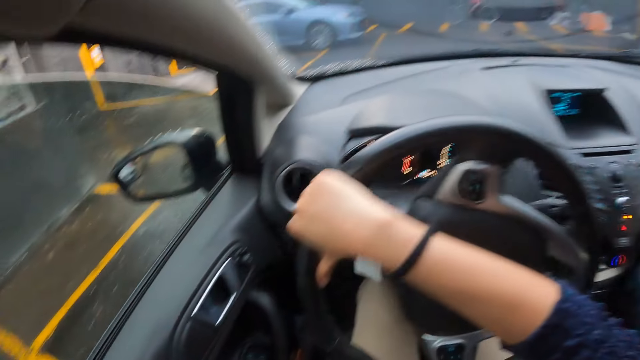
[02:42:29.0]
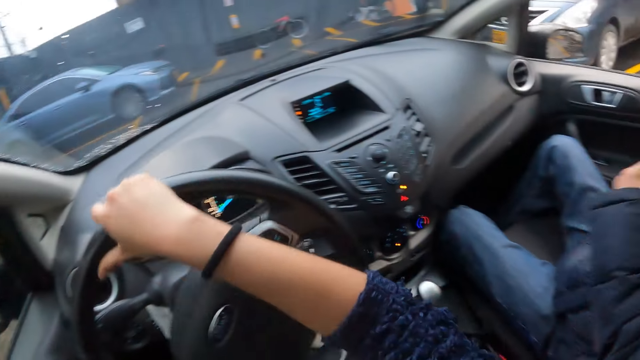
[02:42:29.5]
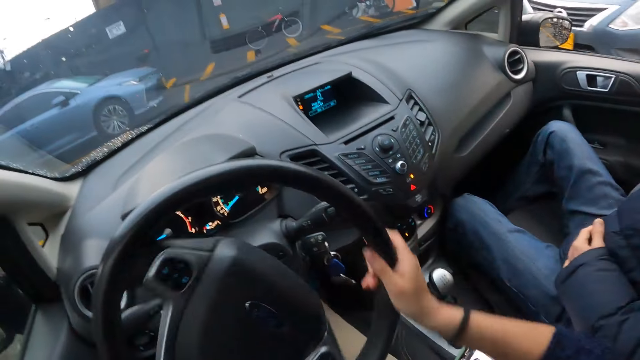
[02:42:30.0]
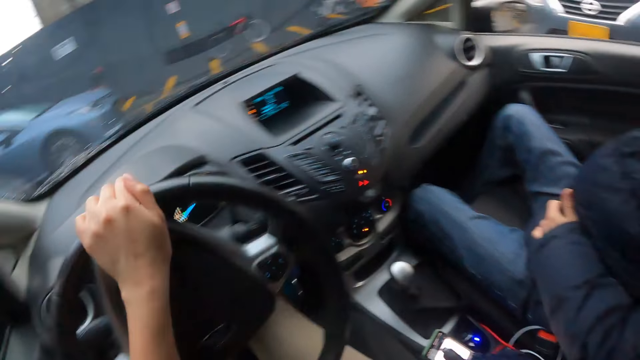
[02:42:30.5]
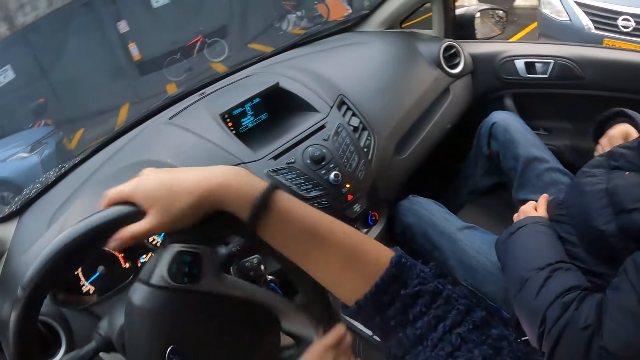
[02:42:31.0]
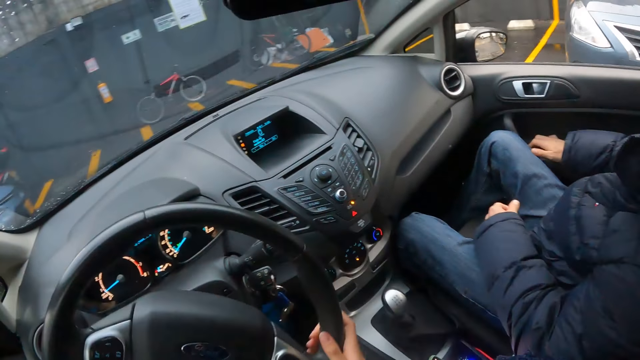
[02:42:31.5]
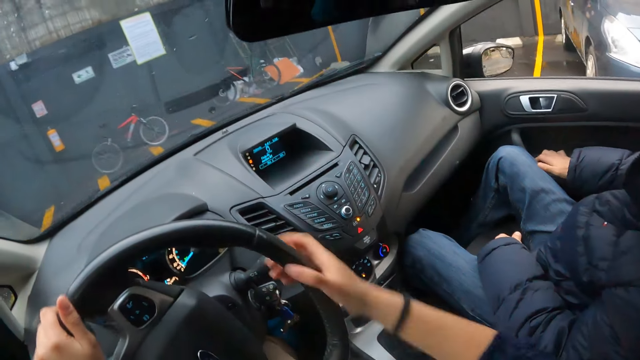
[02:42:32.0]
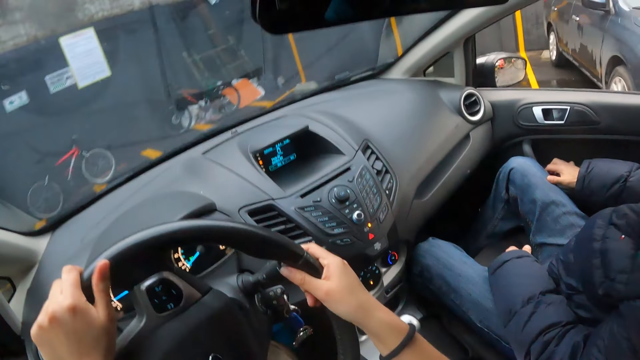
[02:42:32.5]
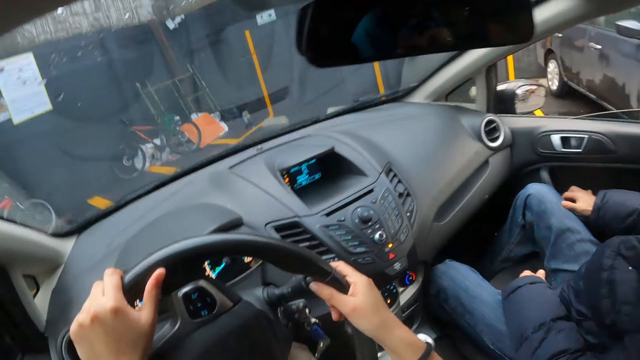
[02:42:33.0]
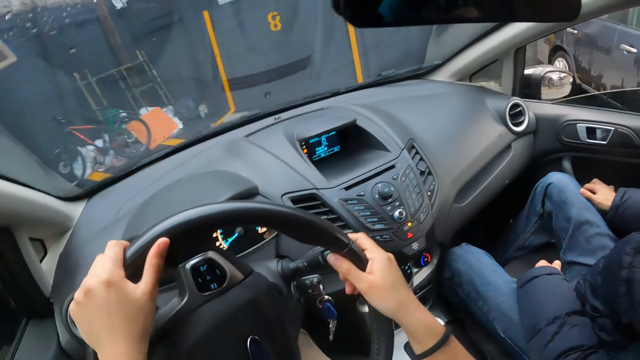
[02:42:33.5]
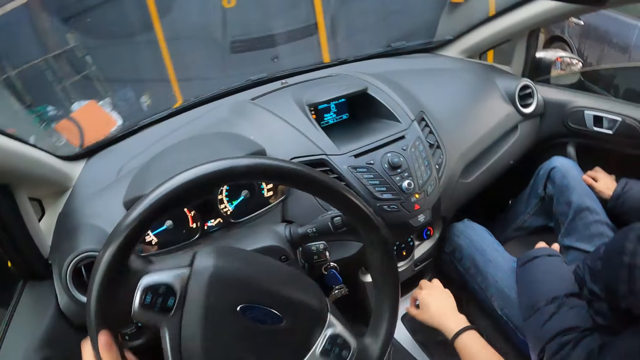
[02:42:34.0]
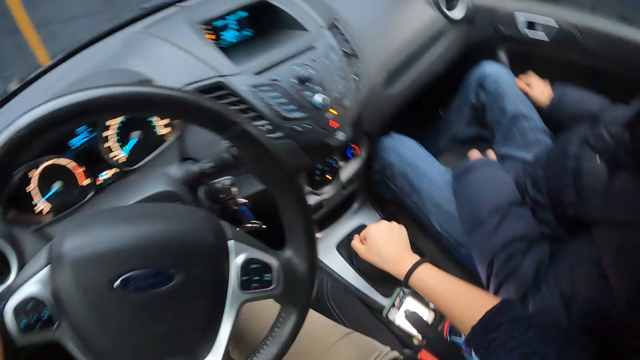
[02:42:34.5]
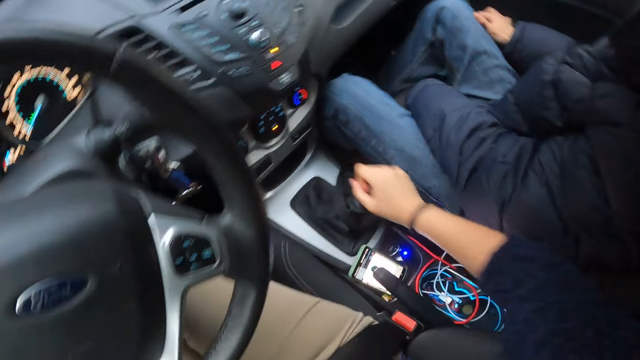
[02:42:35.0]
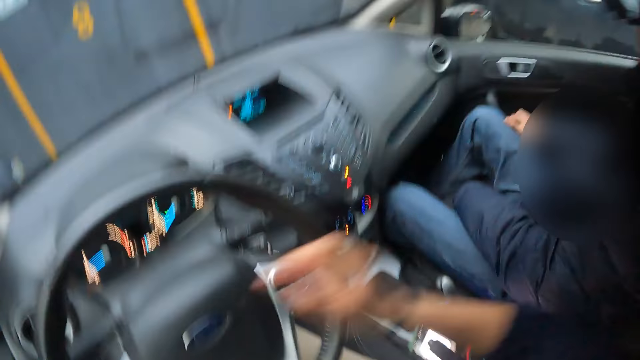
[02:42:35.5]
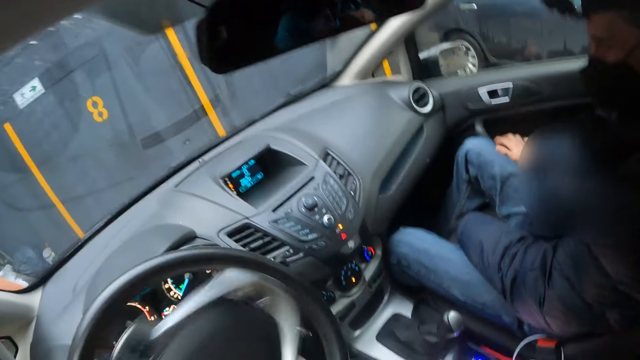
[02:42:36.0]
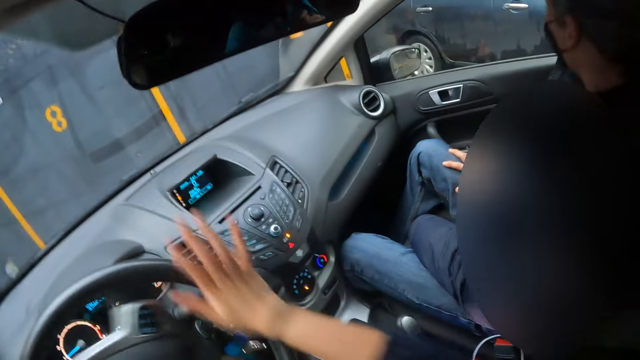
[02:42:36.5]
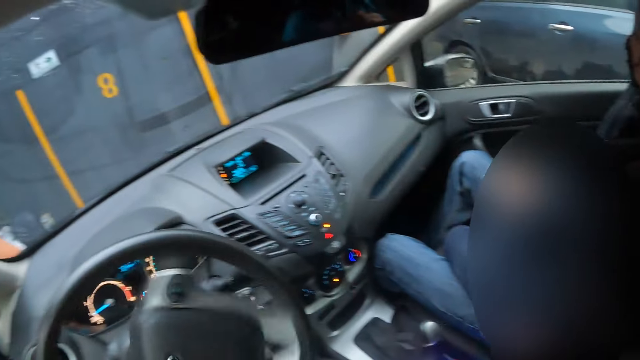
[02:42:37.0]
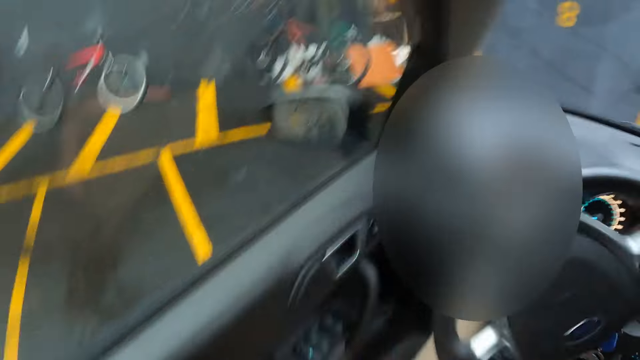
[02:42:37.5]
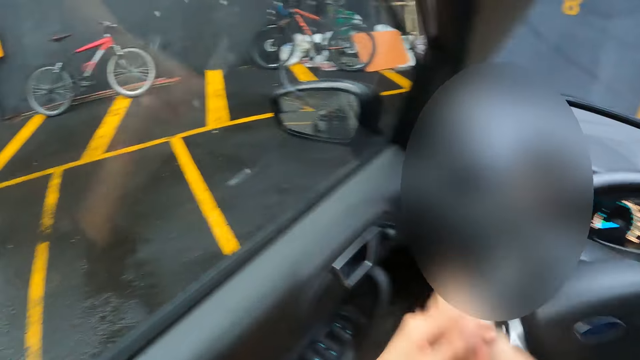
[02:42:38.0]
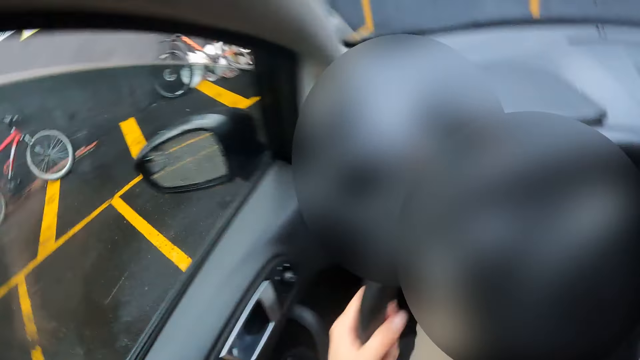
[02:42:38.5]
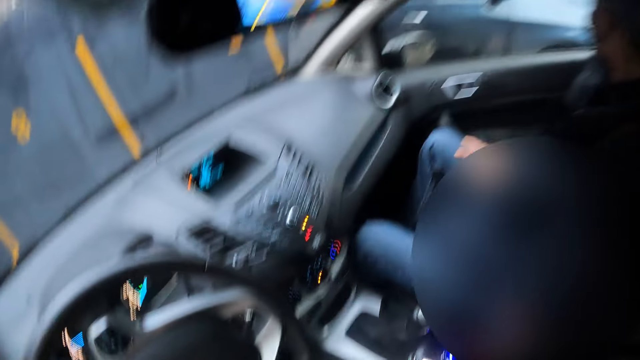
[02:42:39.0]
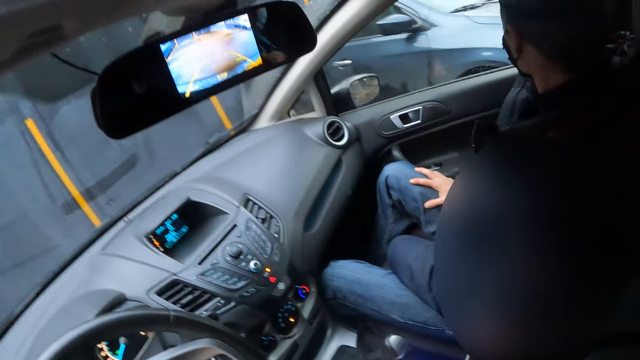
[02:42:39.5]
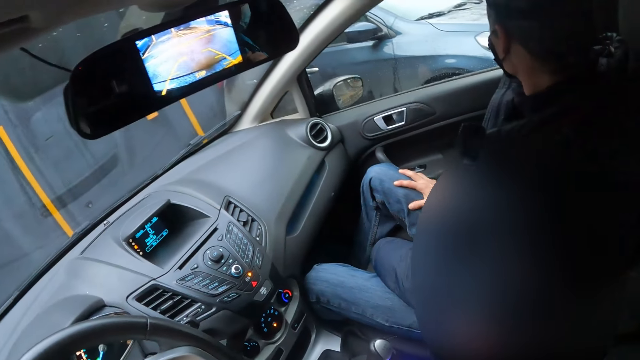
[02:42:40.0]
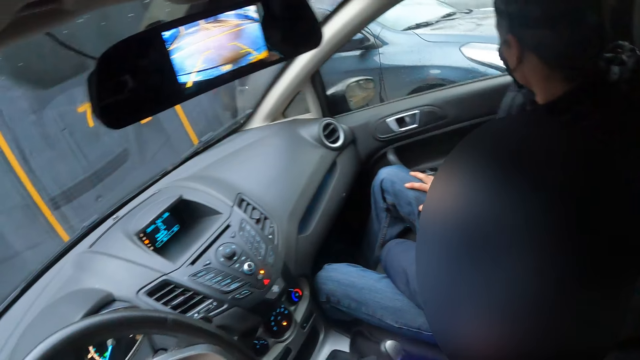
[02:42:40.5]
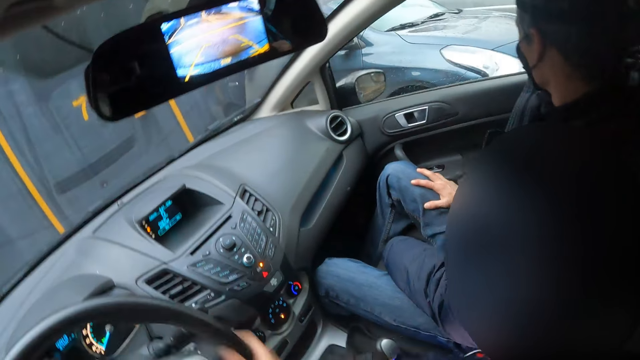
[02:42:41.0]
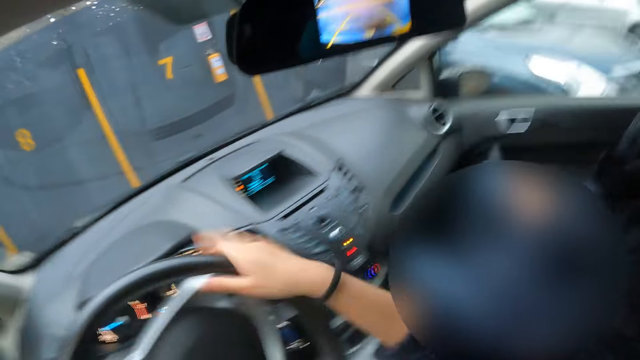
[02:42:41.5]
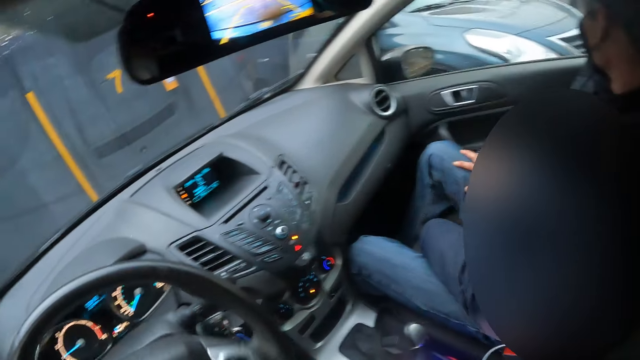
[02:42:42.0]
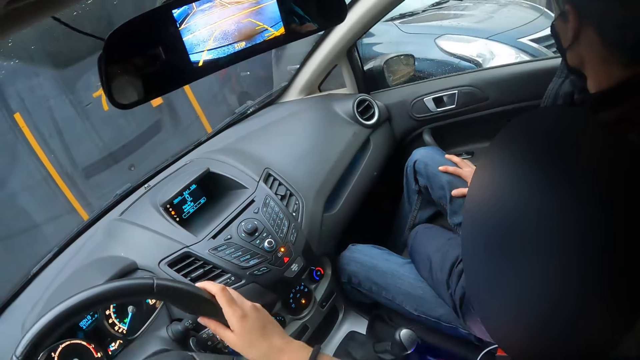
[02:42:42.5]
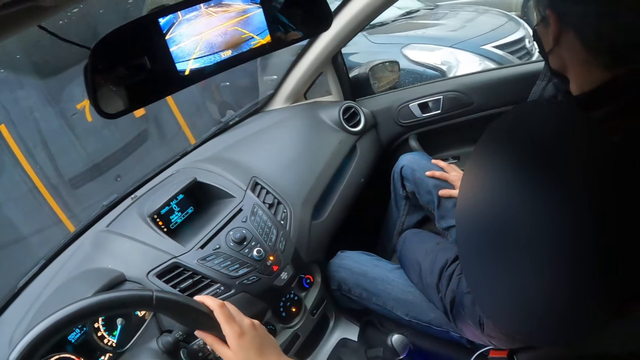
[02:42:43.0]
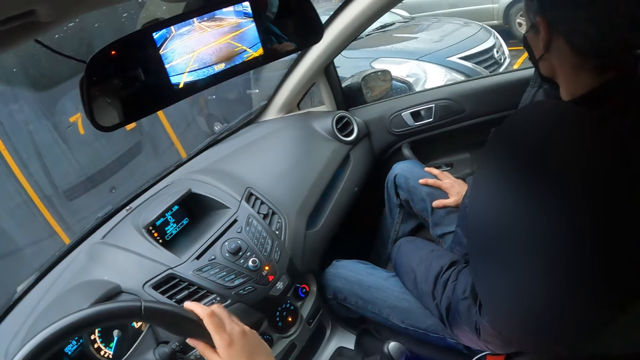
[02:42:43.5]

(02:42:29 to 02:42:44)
The camera wearer turns right. She operates the car gear with her right hand. She drives the car with both hands. She looks around. She reverses the car.

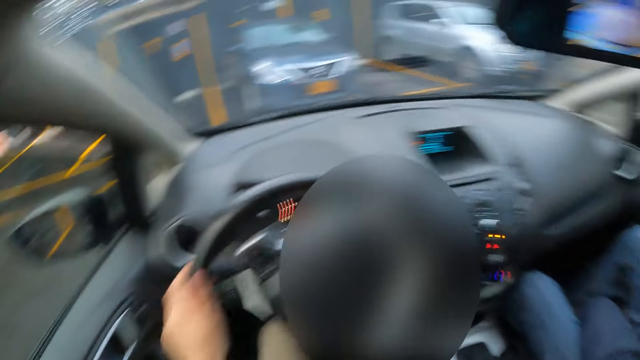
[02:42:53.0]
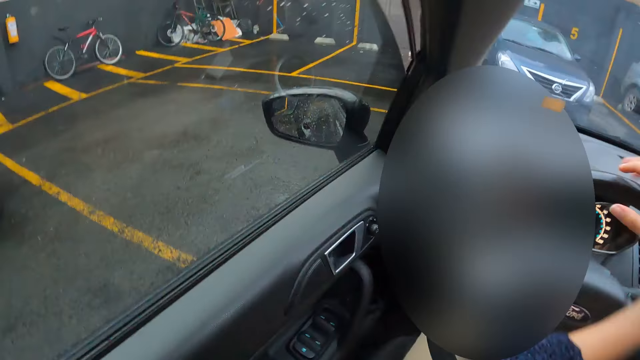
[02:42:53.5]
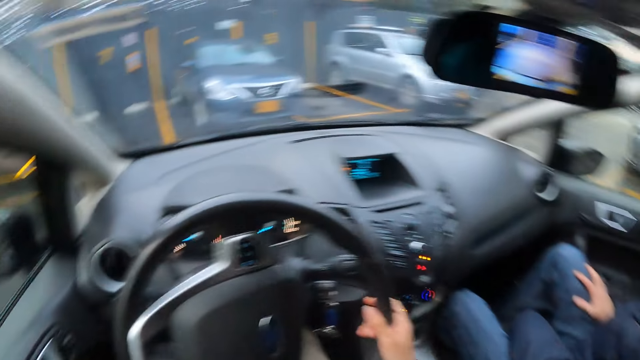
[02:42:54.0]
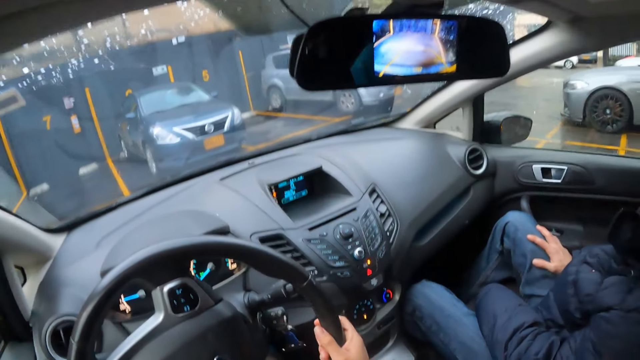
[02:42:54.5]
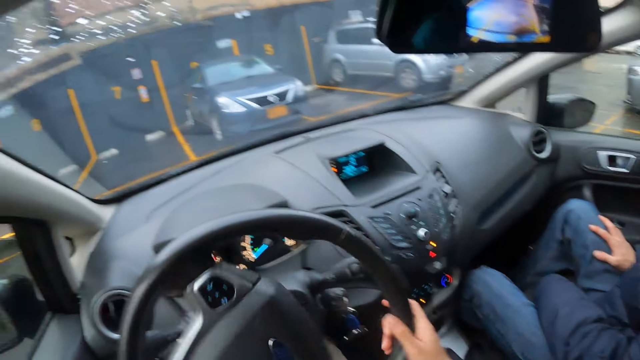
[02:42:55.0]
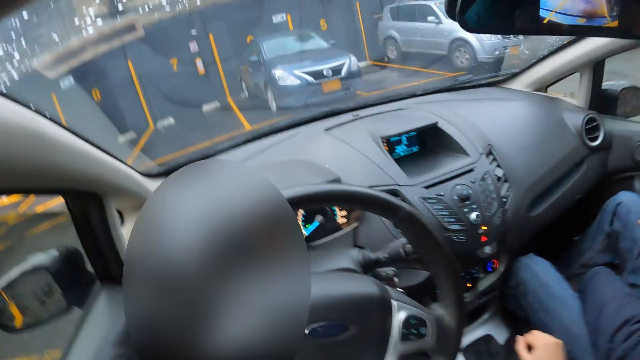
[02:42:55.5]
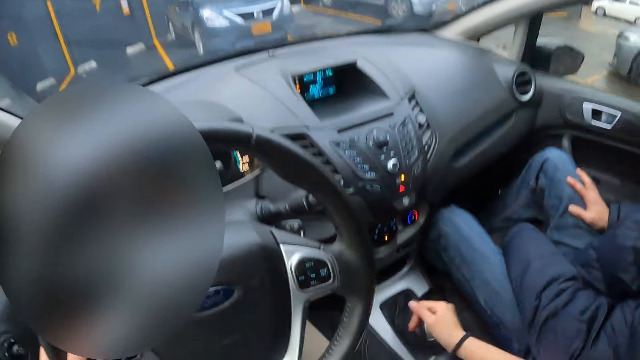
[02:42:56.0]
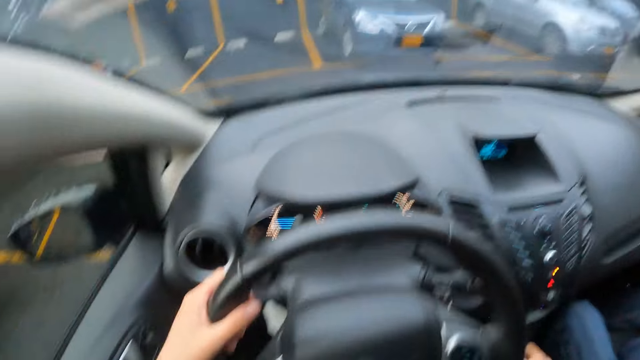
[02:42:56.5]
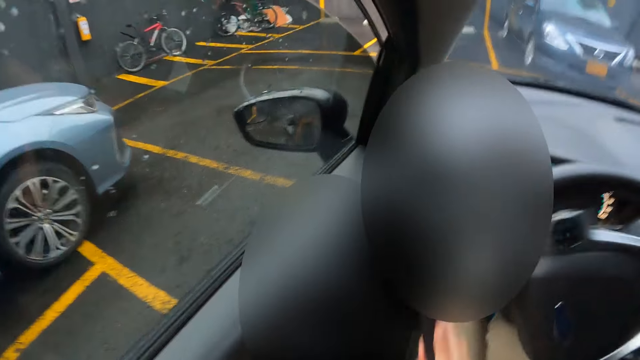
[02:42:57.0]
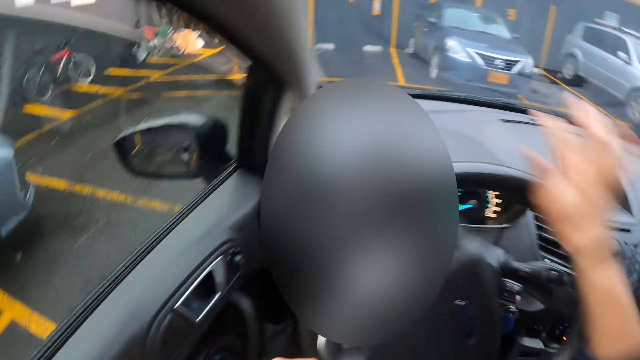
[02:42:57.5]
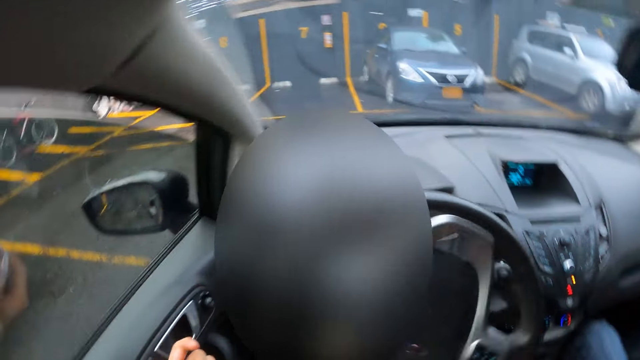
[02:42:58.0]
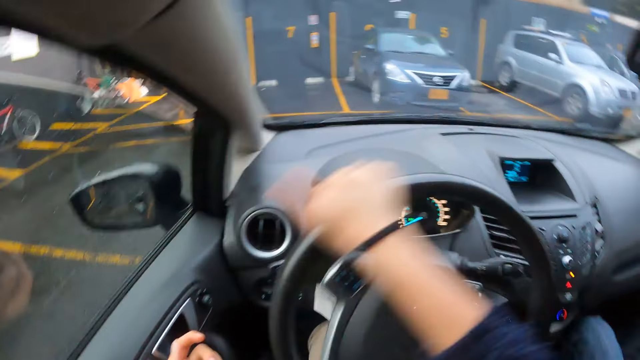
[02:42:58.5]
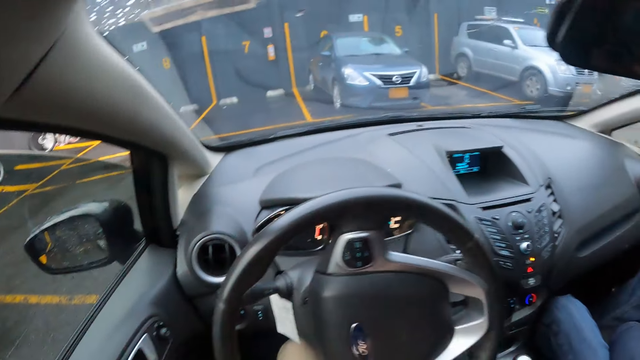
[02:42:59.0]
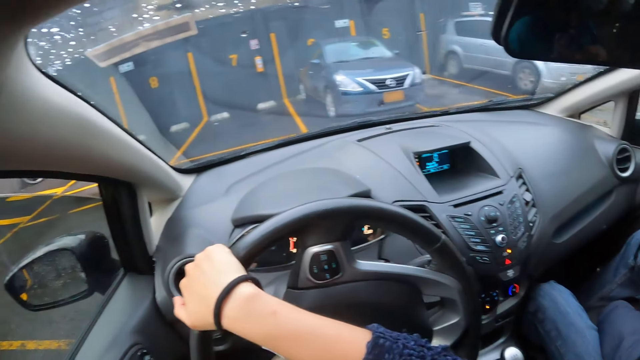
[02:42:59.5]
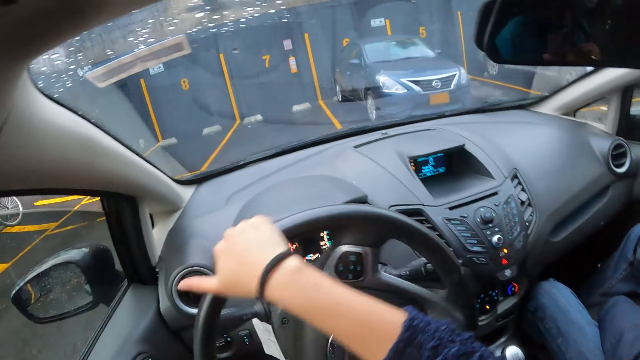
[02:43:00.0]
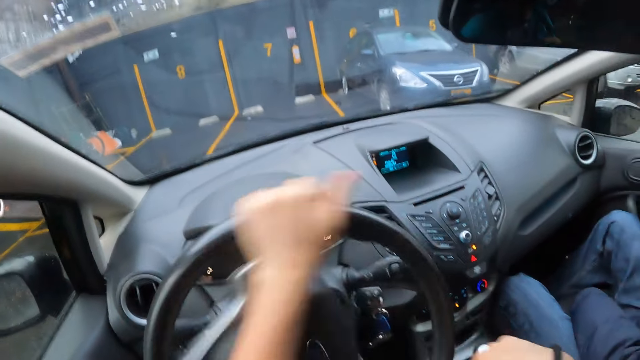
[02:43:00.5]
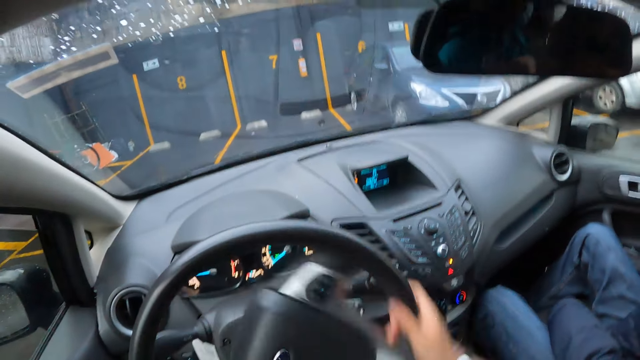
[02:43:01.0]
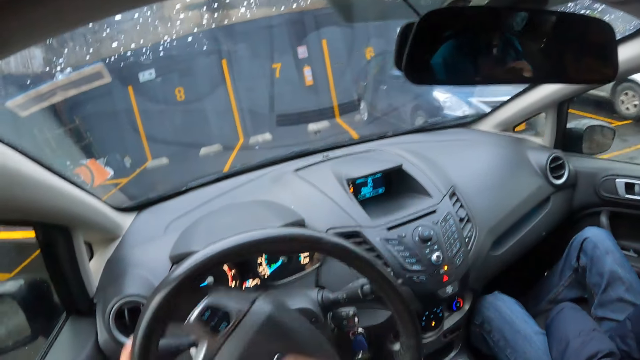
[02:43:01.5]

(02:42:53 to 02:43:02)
The camera wearer operates the car gear with her right hand. She drives the car with both hands. She moves the car forward.
